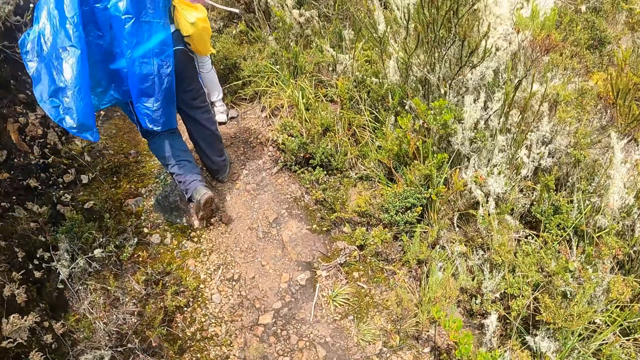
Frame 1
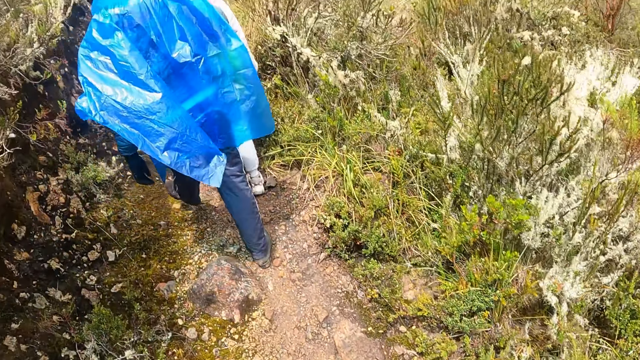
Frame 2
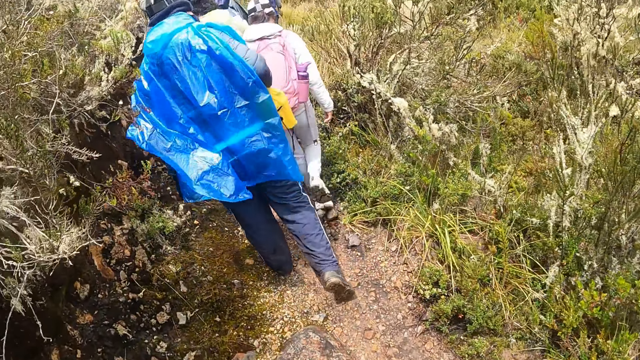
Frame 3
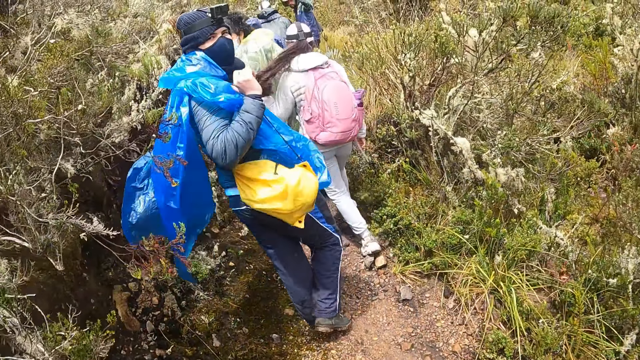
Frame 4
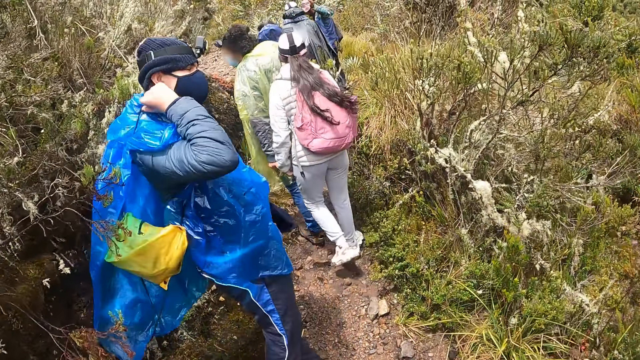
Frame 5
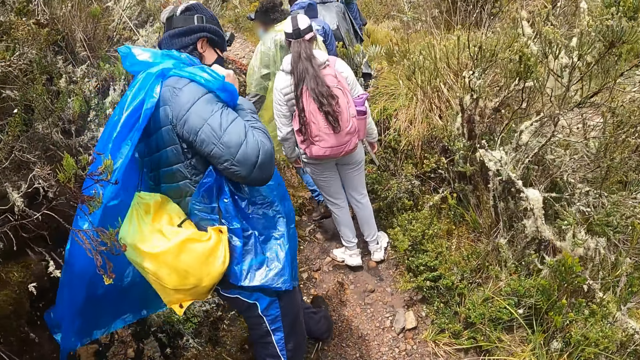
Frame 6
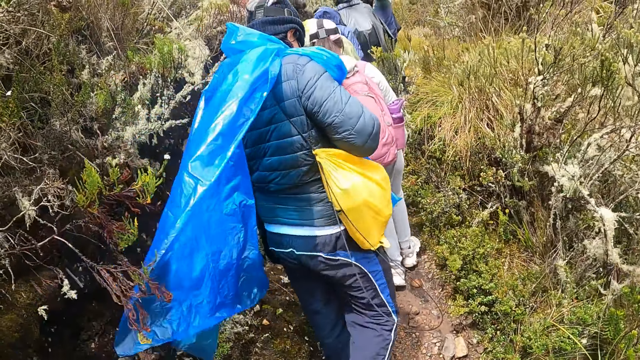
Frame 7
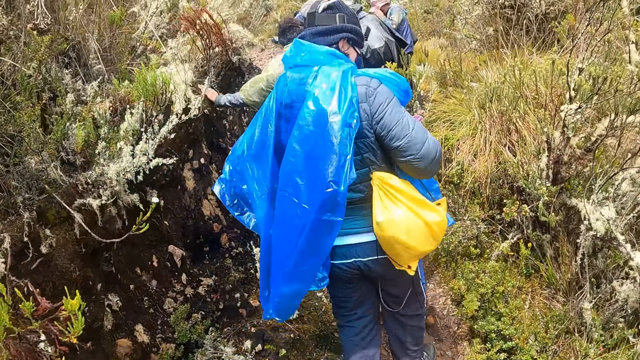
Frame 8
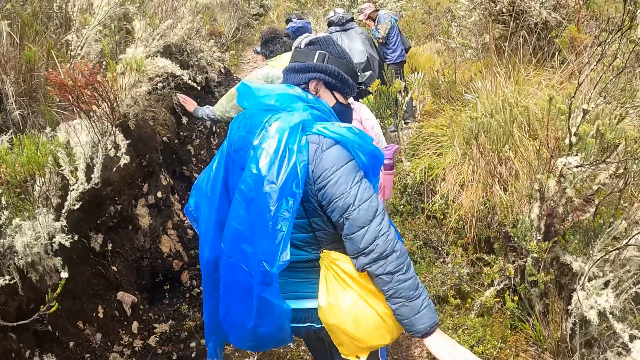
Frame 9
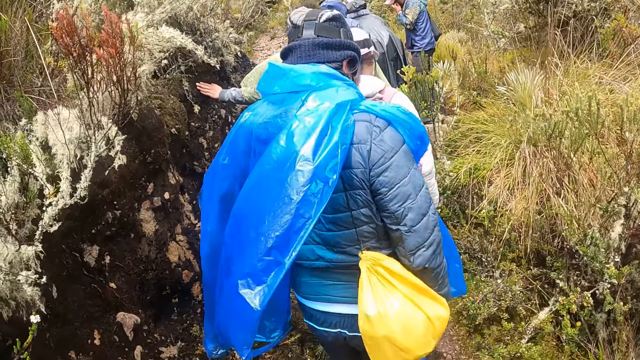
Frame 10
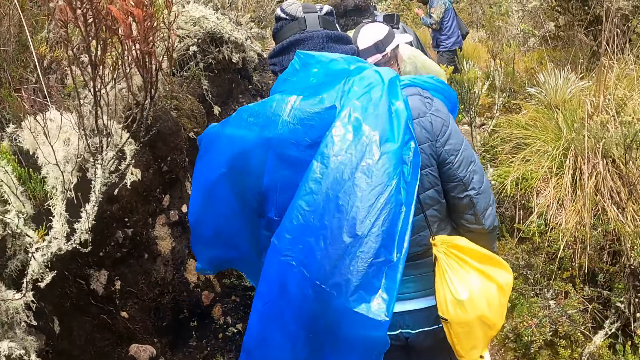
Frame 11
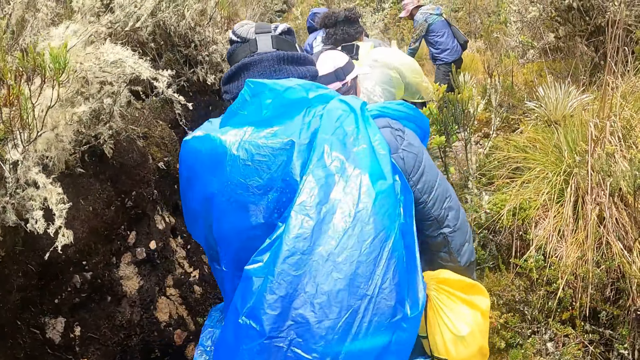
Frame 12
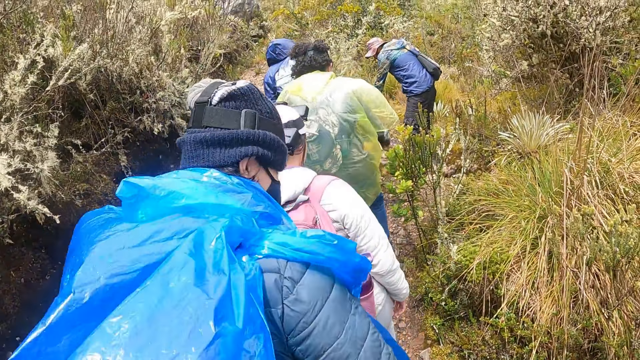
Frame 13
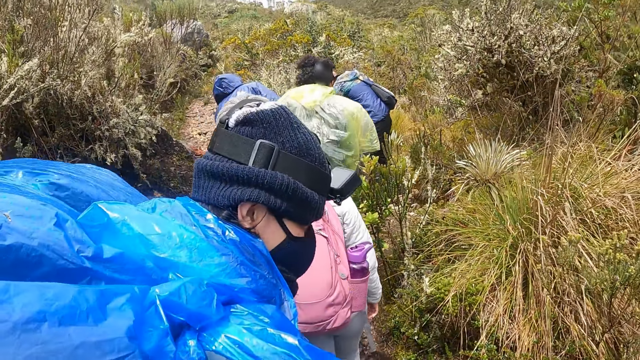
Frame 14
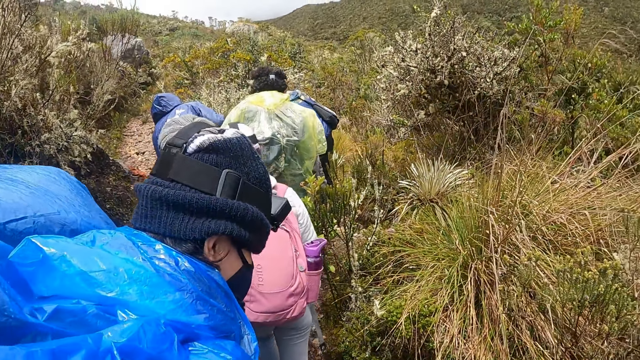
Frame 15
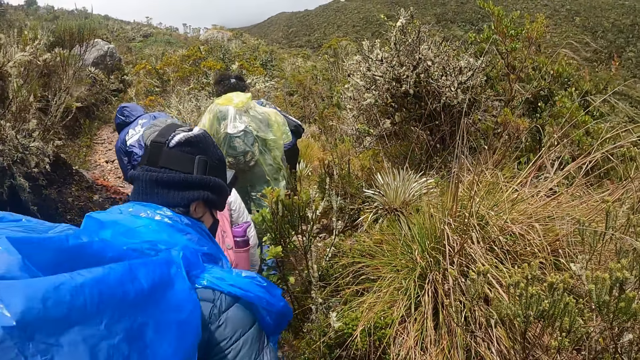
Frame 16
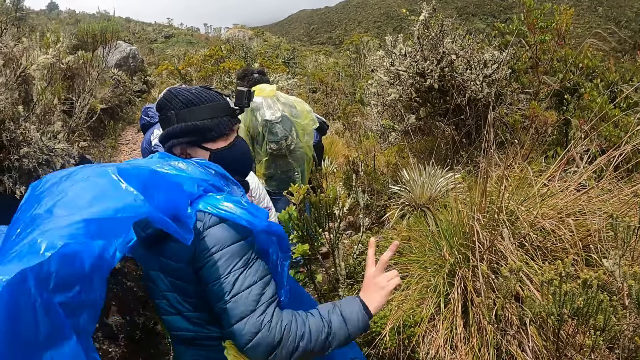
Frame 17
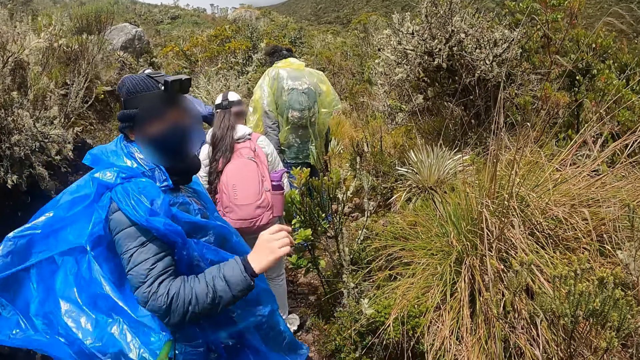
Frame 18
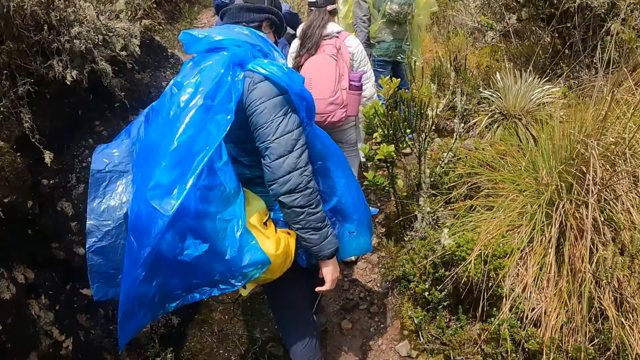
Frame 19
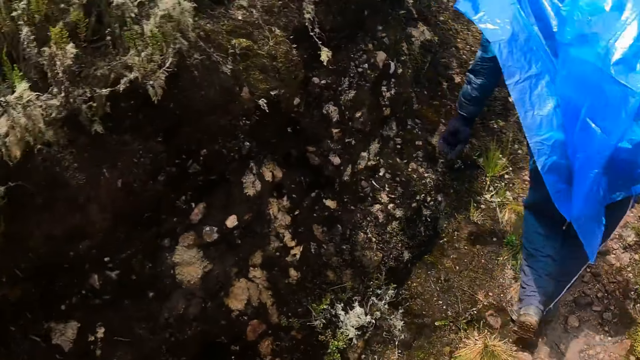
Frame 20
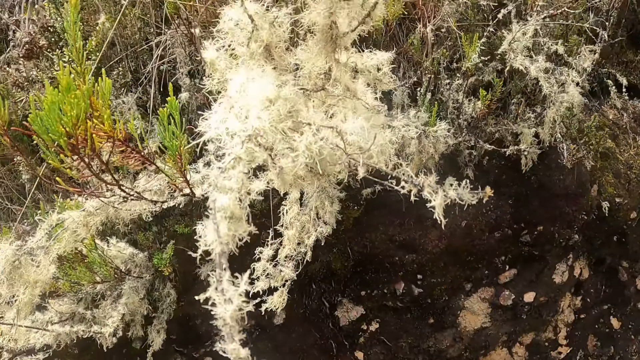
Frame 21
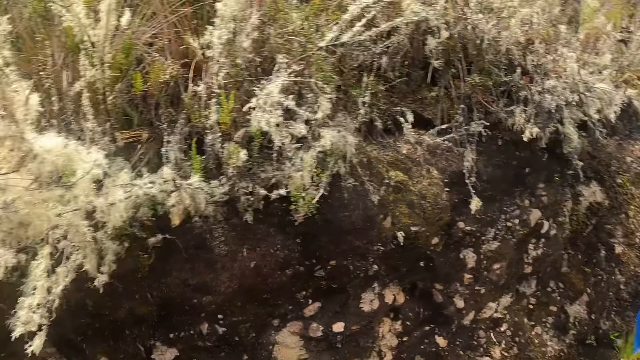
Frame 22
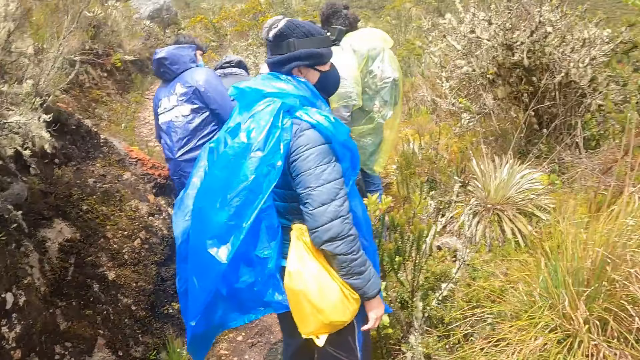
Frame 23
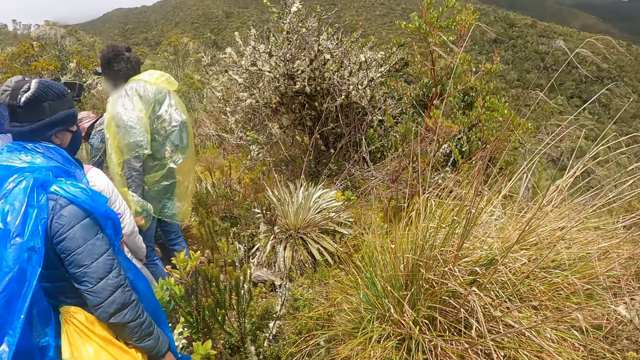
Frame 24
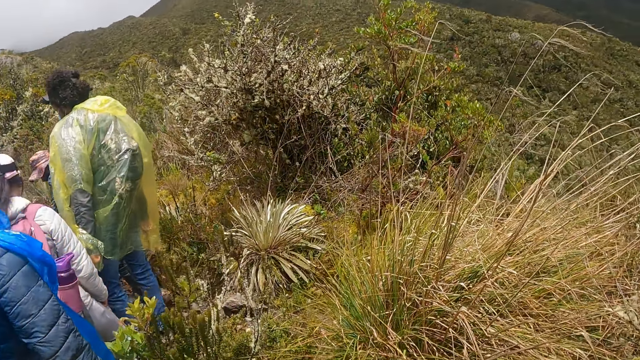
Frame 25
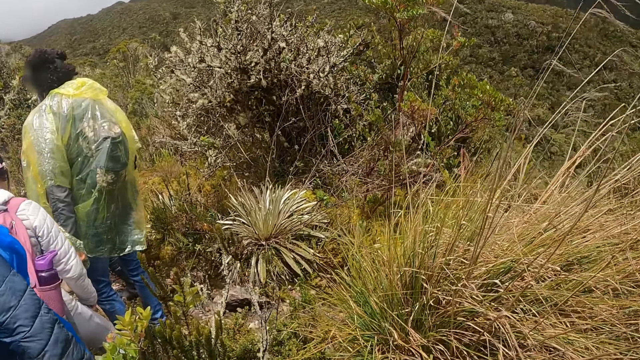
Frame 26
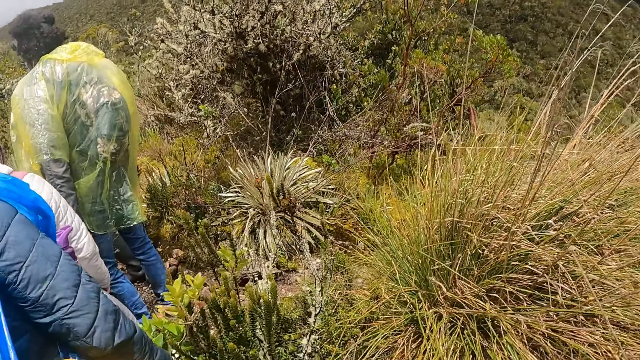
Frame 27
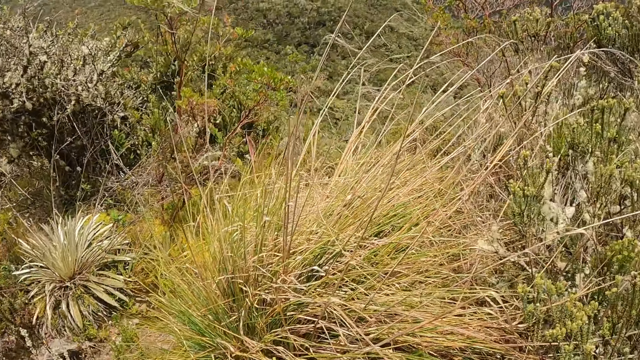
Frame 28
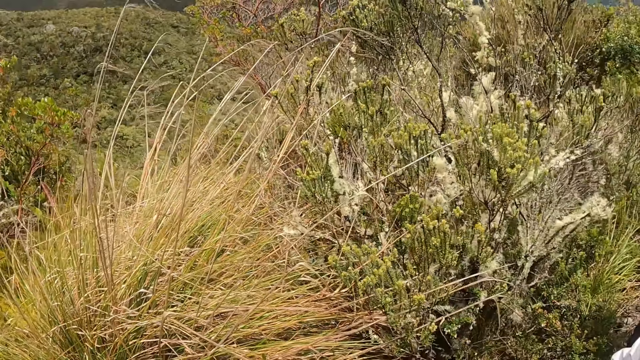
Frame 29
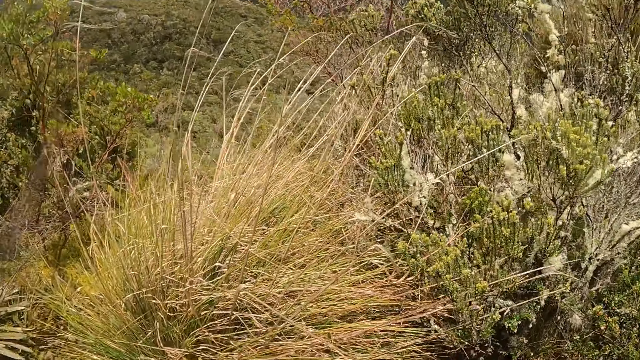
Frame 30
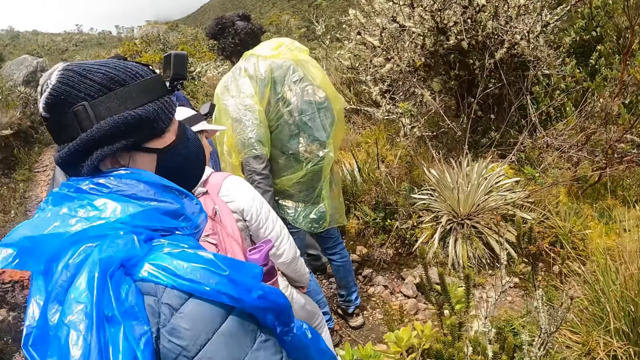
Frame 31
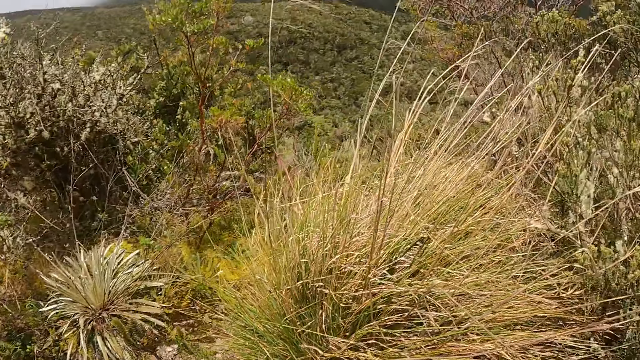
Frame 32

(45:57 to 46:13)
A man looks back and walks towards the hill. The man converses with the camera wearer. The camera wearer looks around.

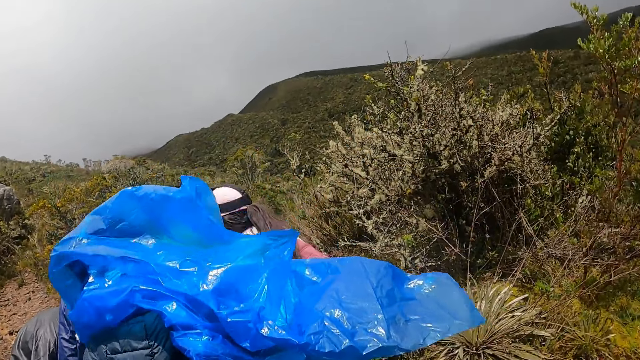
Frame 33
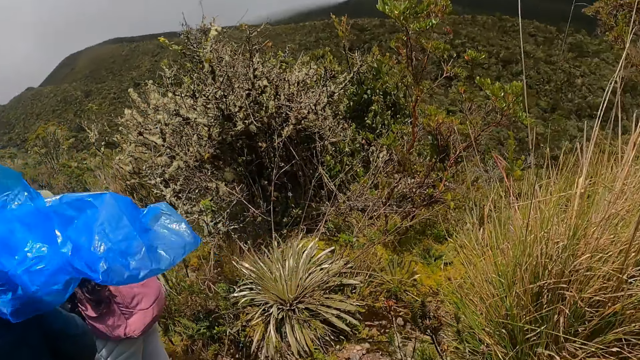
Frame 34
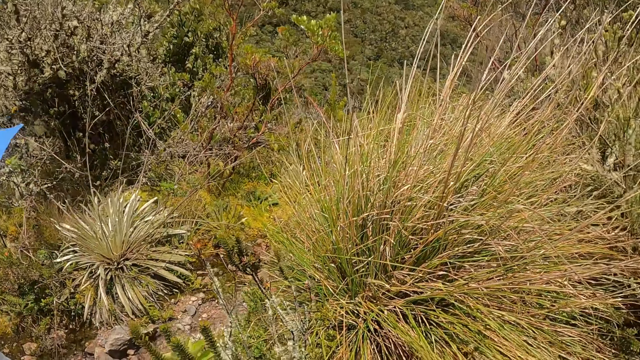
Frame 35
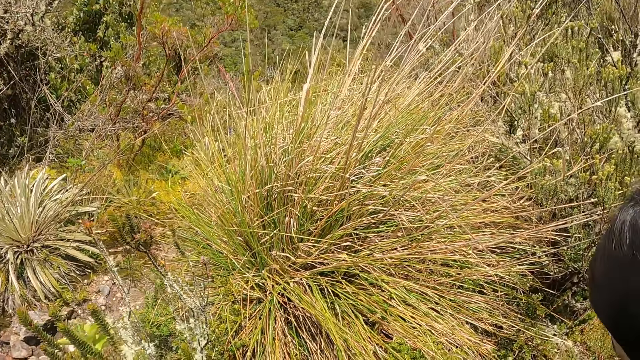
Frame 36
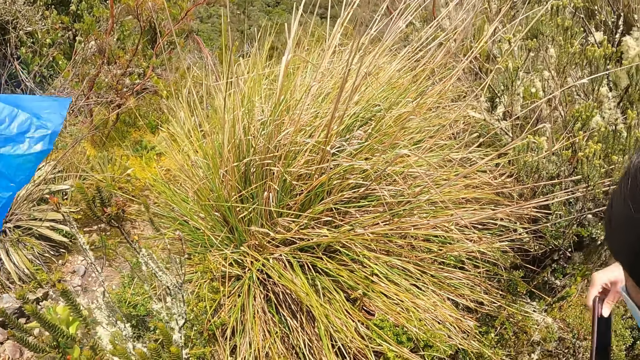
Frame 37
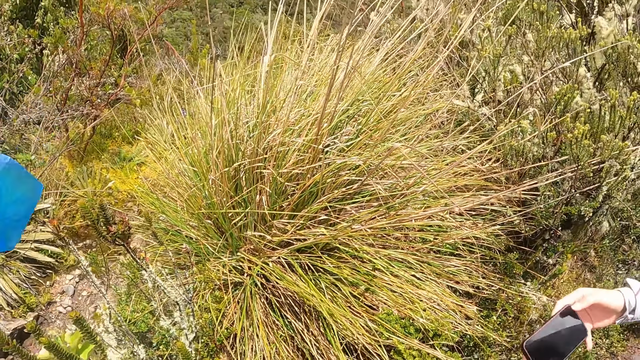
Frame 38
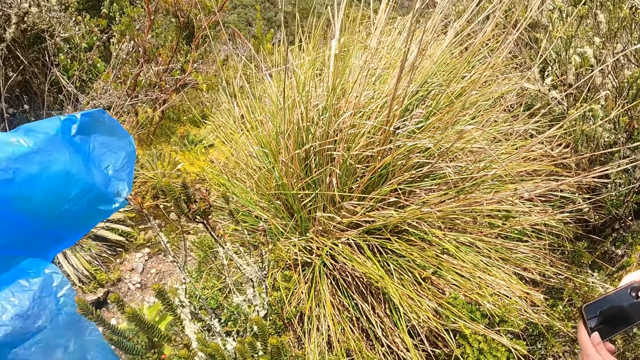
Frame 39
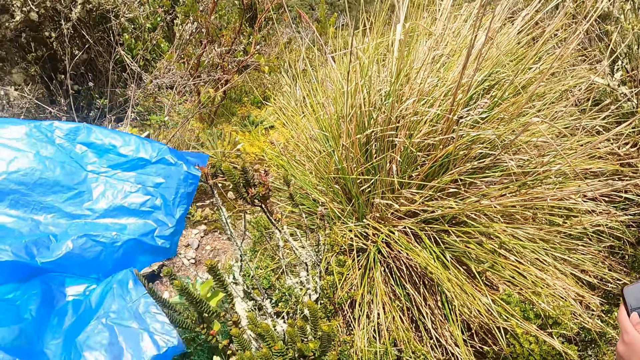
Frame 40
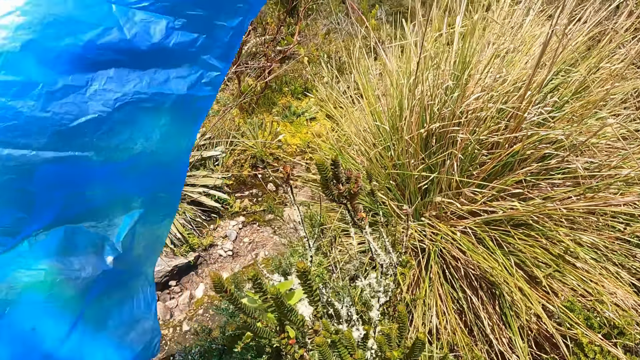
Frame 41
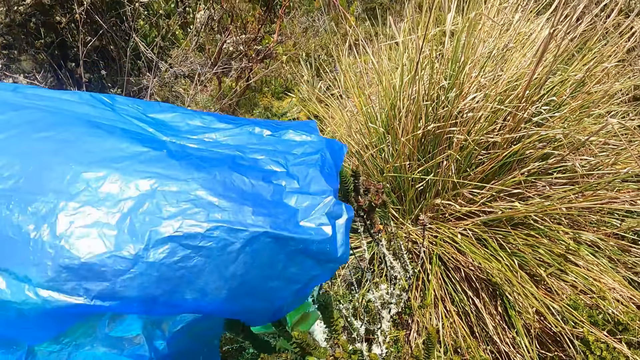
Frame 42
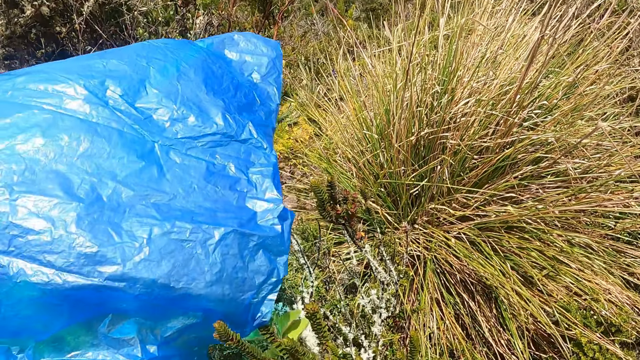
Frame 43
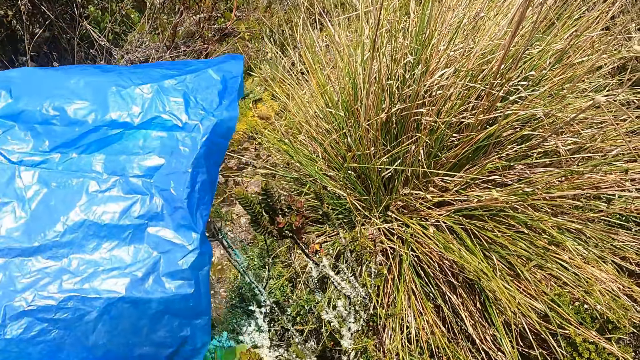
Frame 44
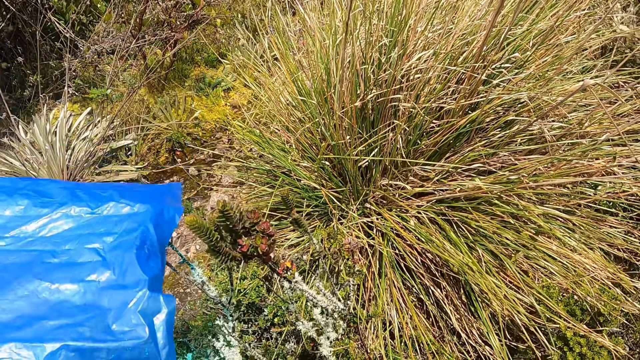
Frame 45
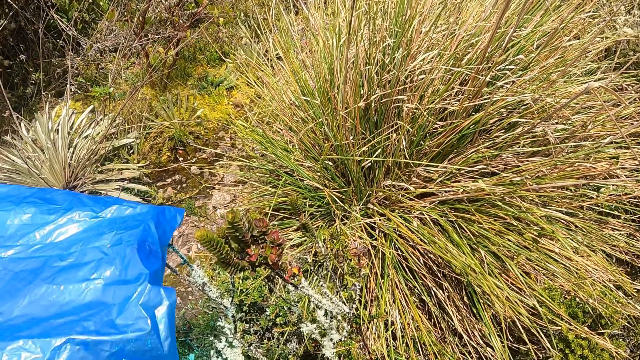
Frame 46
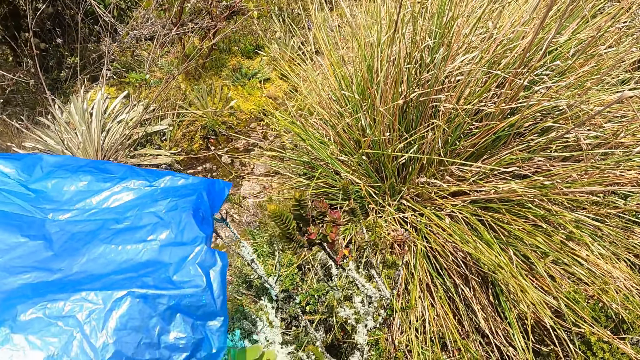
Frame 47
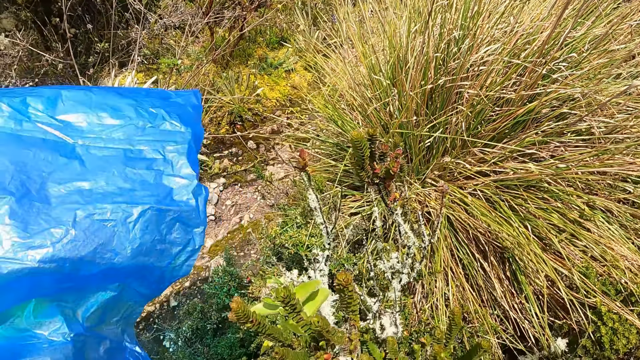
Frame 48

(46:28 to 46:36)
A woman holds a phone with her right hand. The woman holds the phone with both hands.
